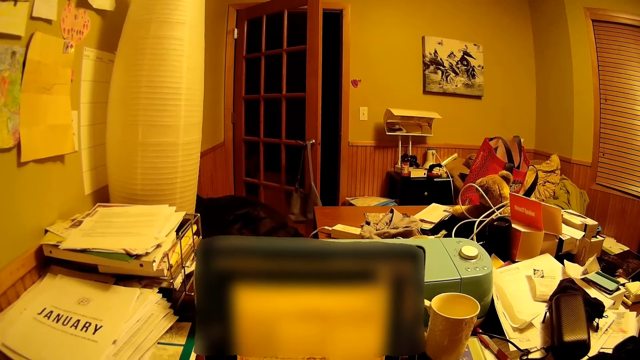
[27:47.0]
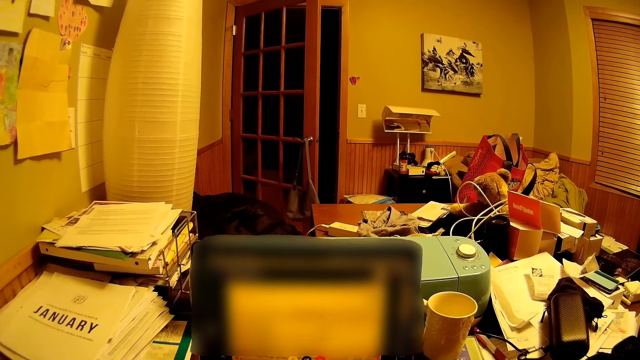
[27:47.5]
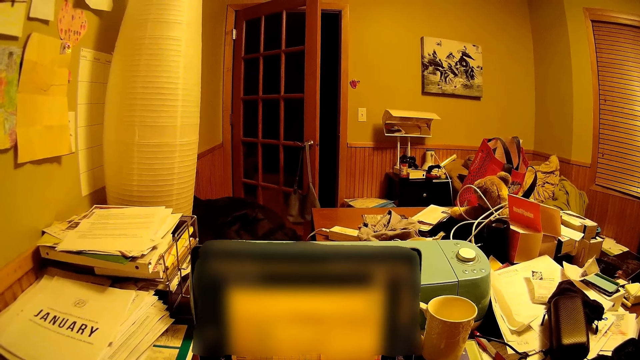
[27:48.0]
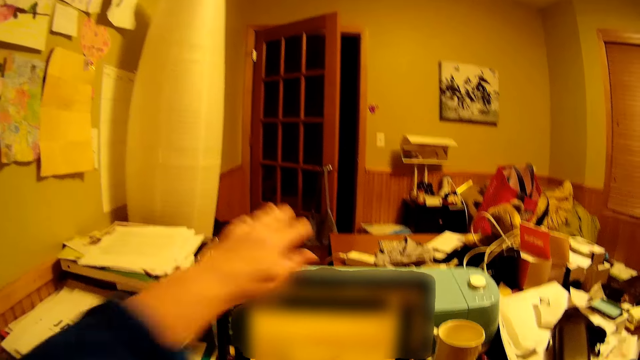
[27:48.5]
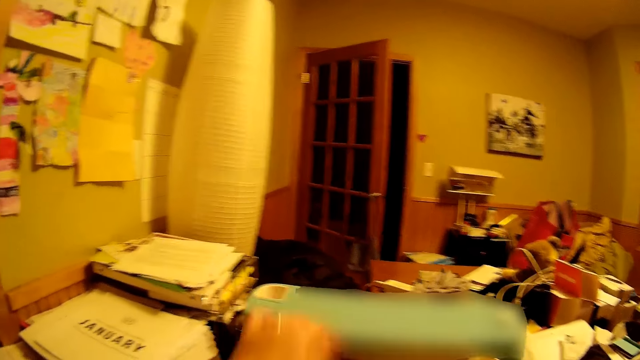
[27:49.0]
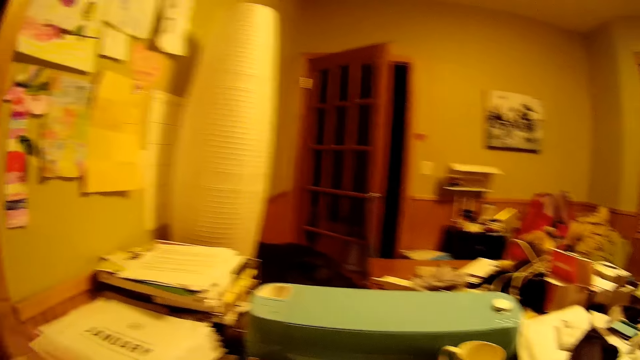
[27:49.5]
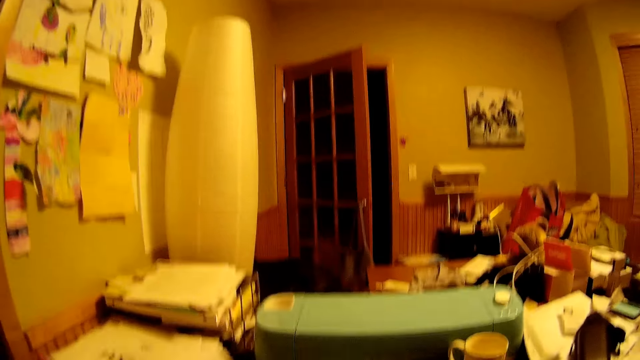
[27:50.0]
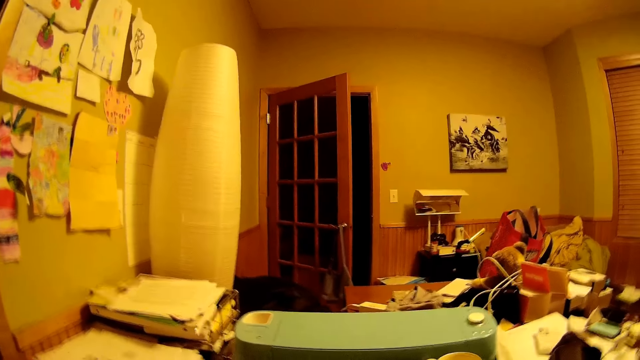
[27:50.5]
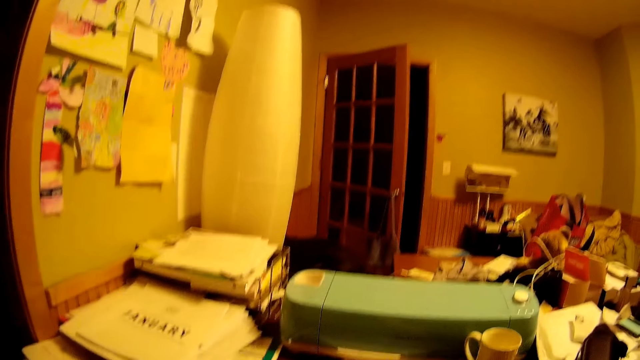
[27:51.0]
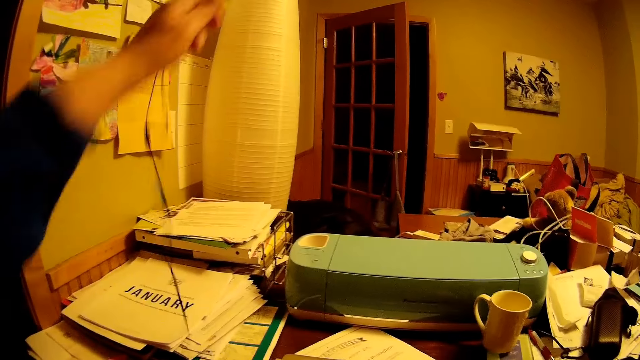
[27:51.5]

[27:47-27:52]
The camera wearer closes the laptop.

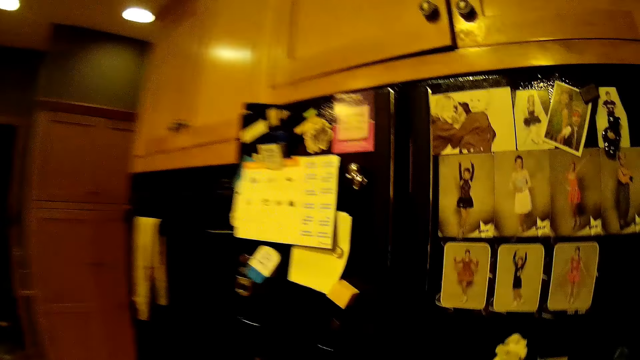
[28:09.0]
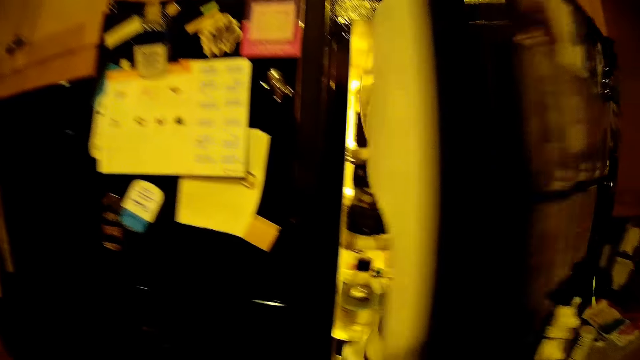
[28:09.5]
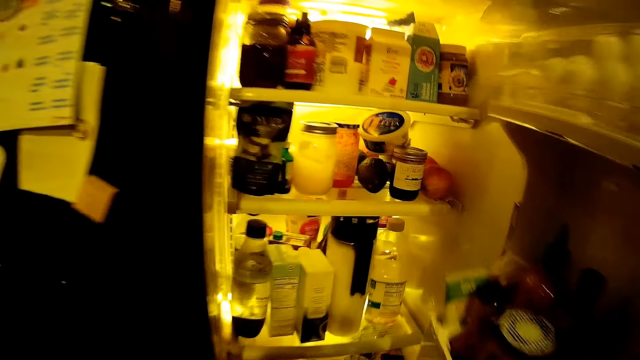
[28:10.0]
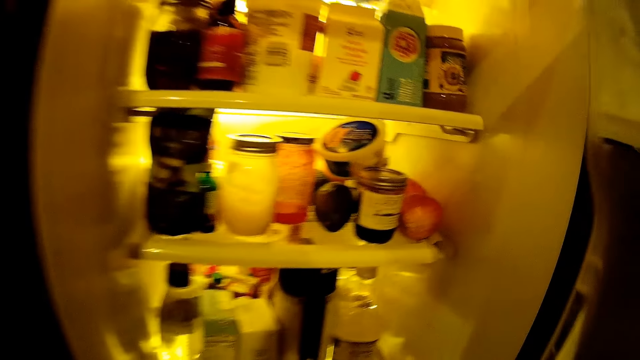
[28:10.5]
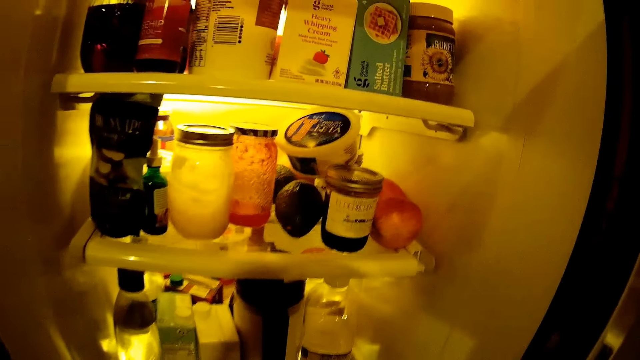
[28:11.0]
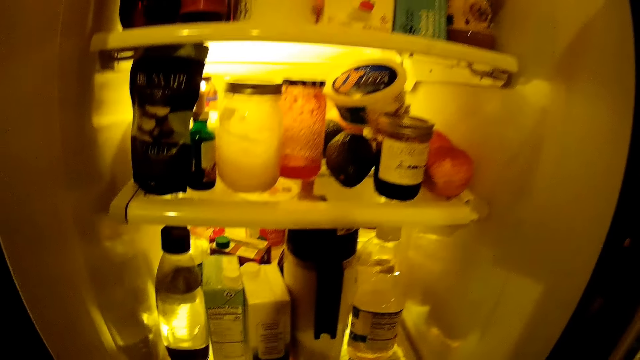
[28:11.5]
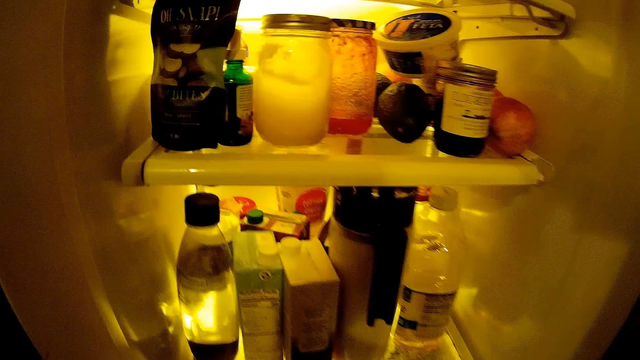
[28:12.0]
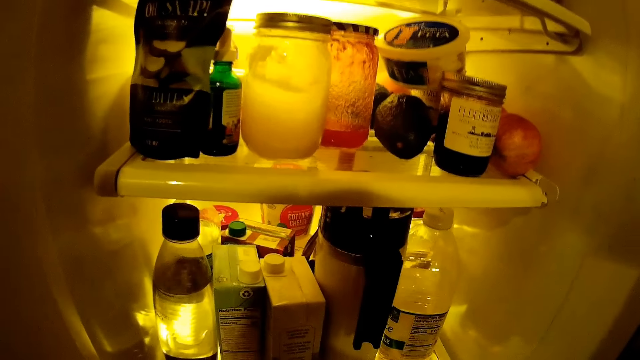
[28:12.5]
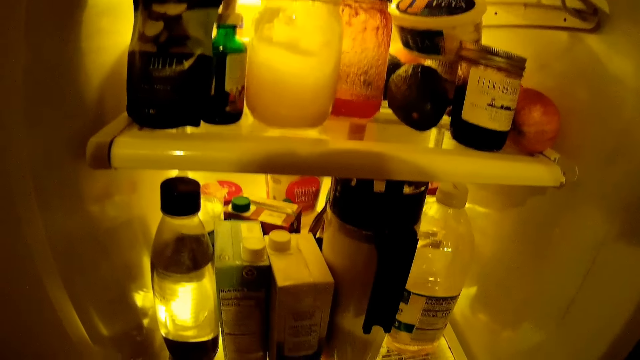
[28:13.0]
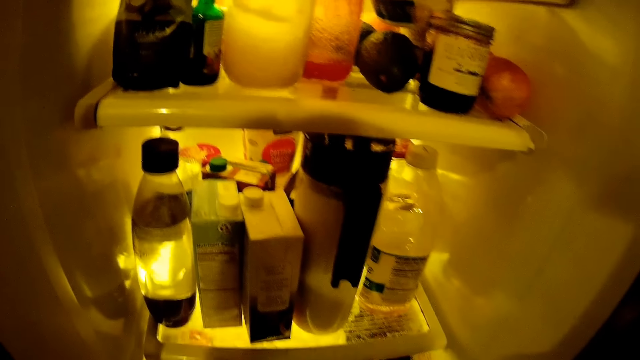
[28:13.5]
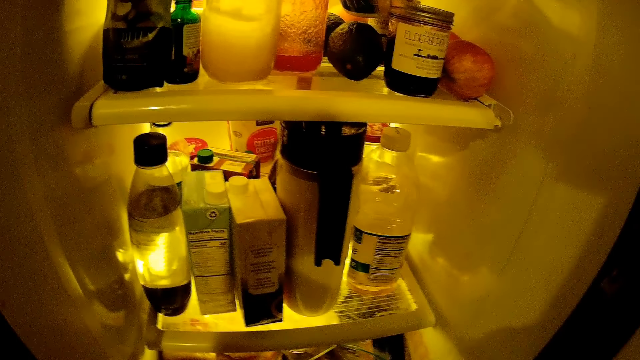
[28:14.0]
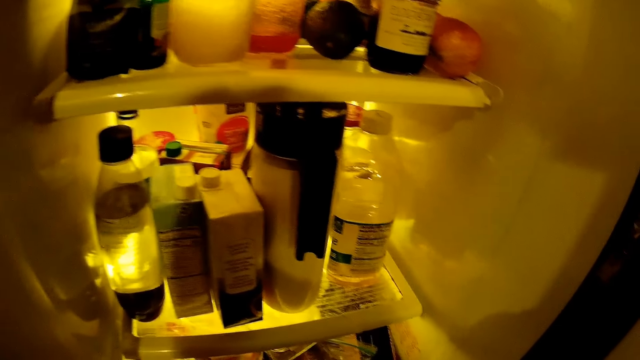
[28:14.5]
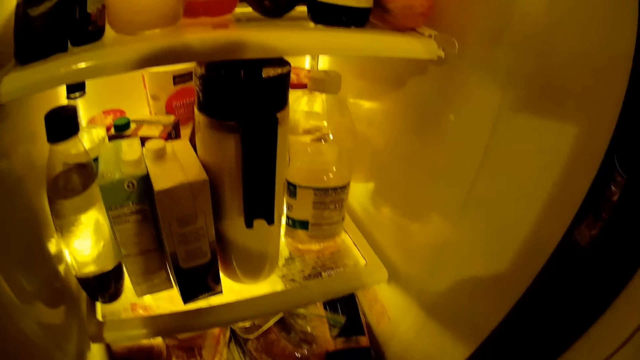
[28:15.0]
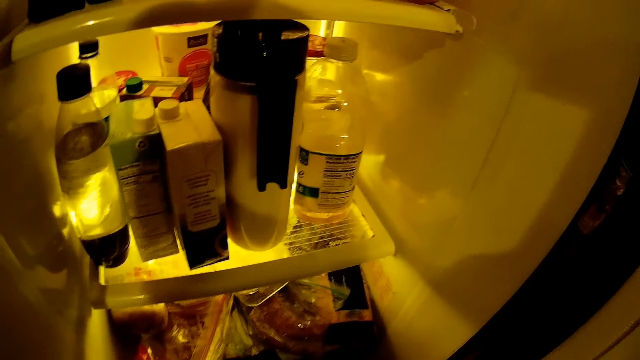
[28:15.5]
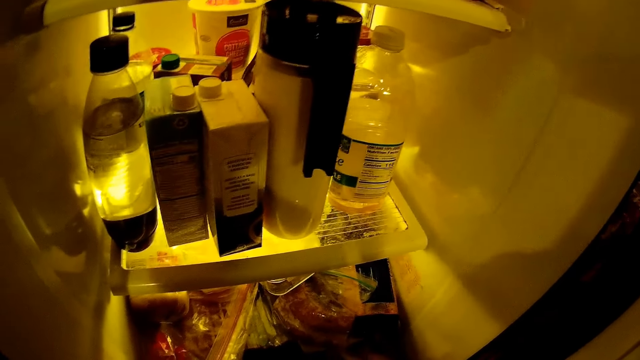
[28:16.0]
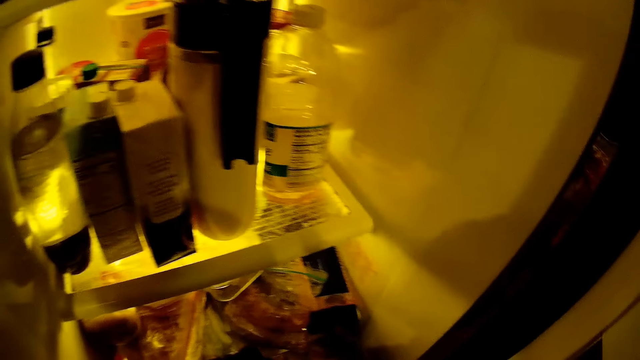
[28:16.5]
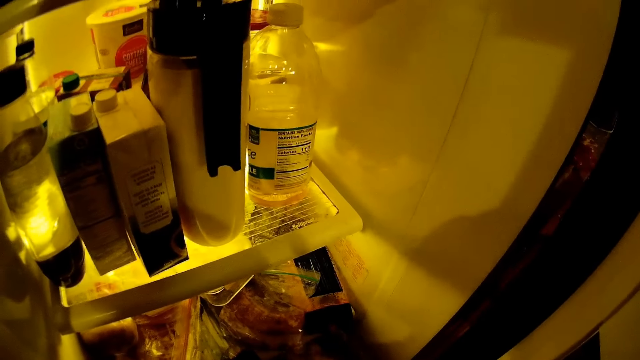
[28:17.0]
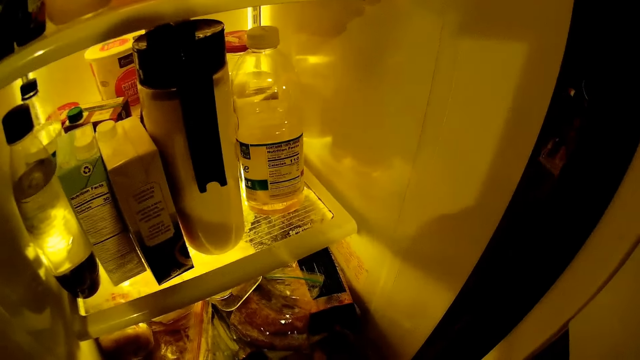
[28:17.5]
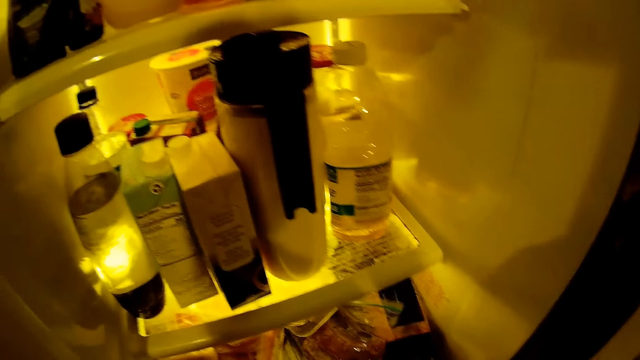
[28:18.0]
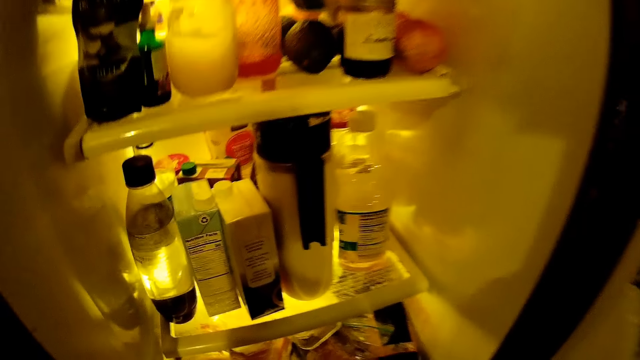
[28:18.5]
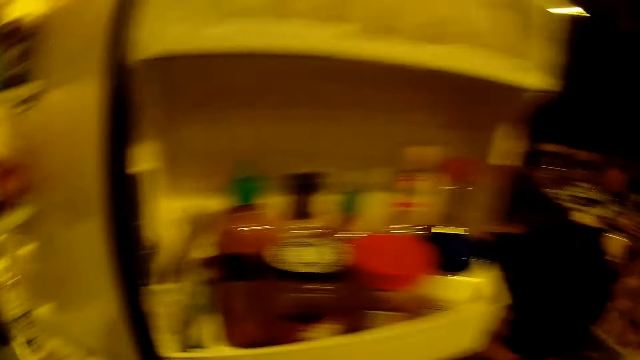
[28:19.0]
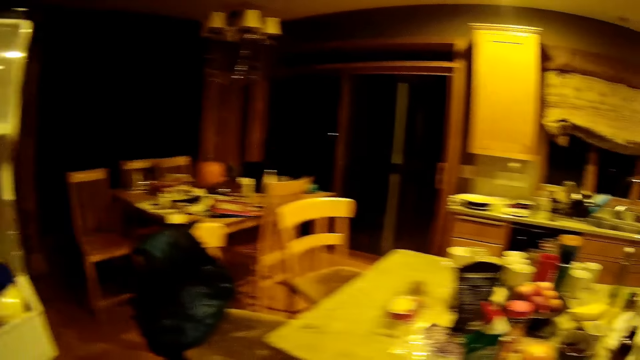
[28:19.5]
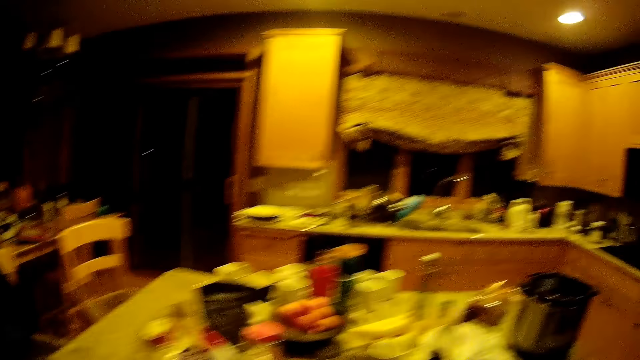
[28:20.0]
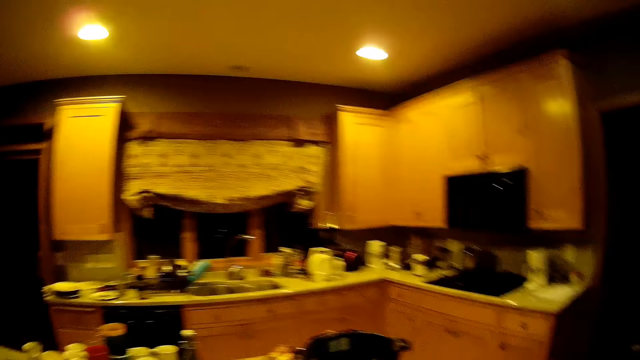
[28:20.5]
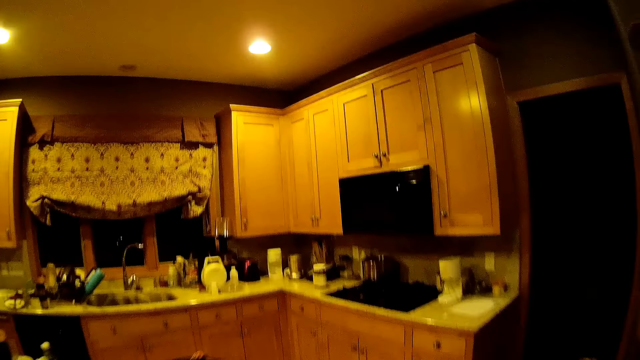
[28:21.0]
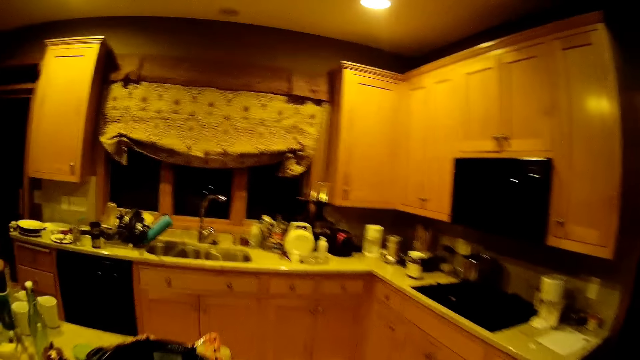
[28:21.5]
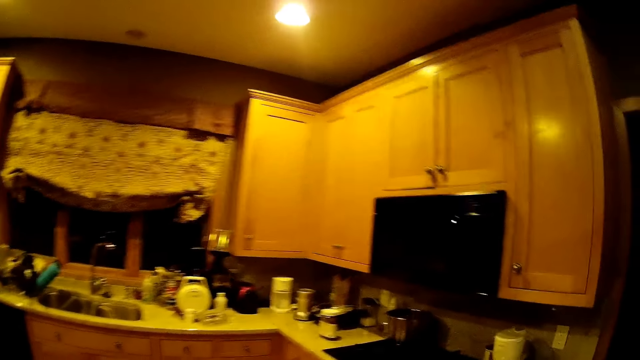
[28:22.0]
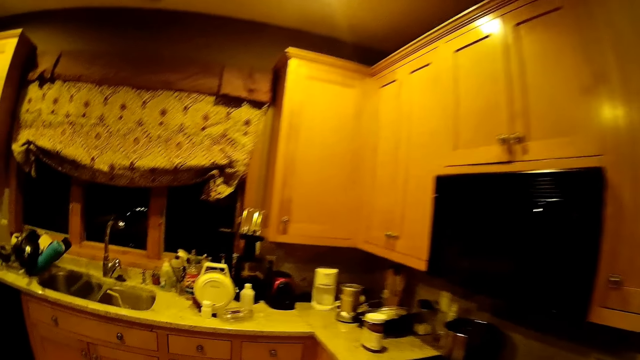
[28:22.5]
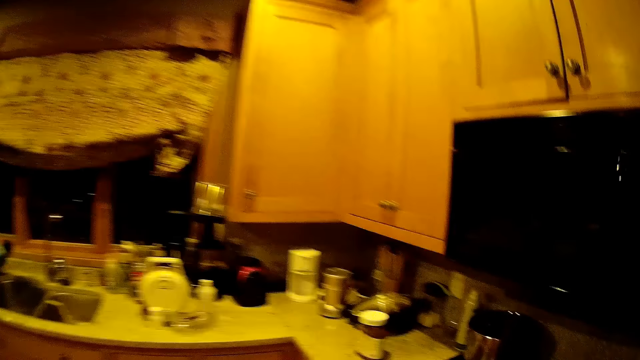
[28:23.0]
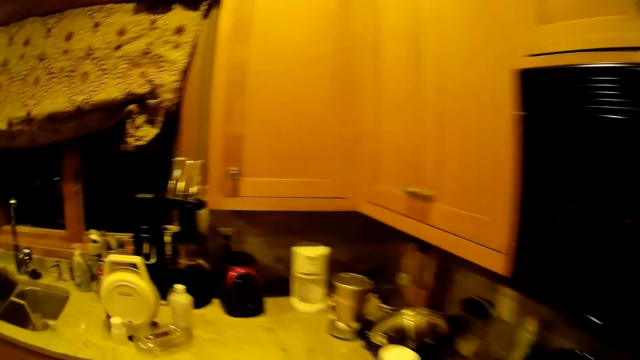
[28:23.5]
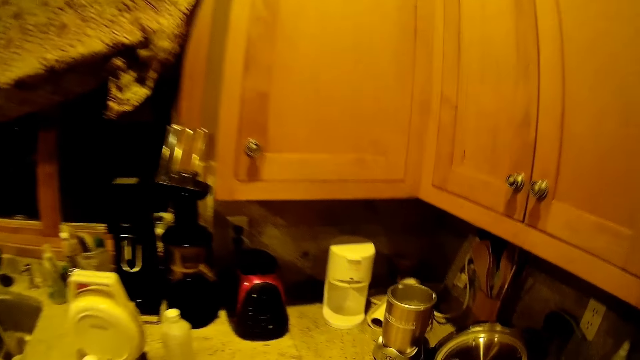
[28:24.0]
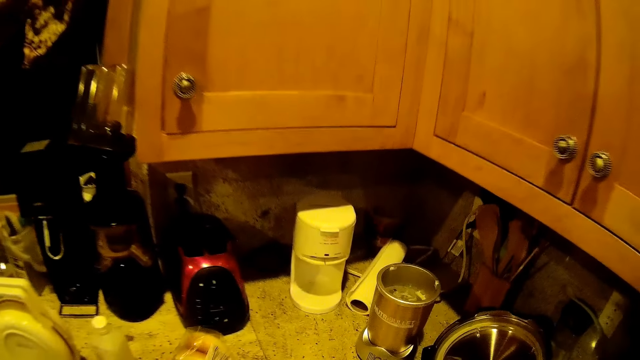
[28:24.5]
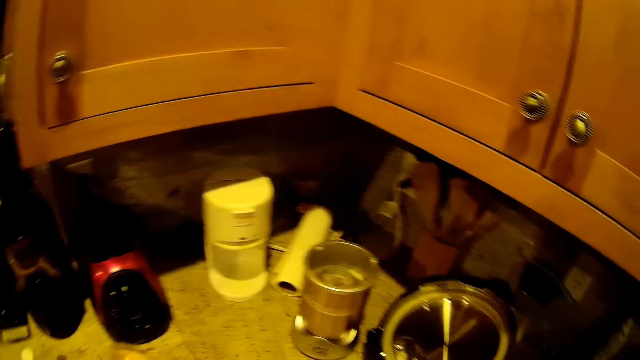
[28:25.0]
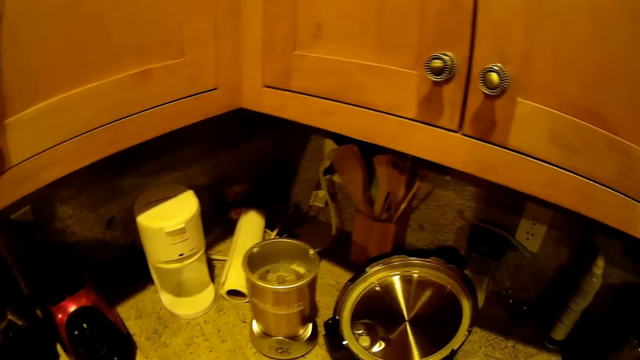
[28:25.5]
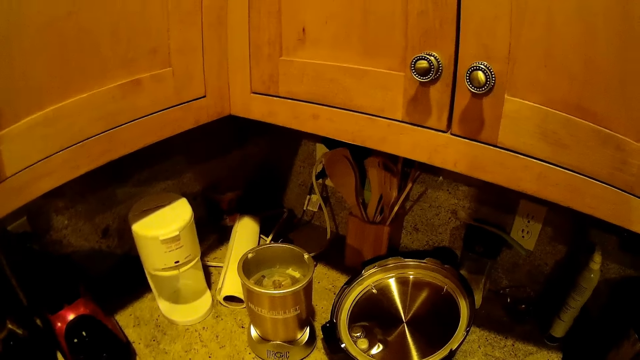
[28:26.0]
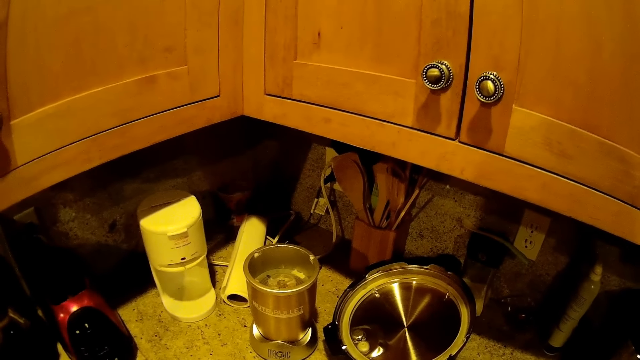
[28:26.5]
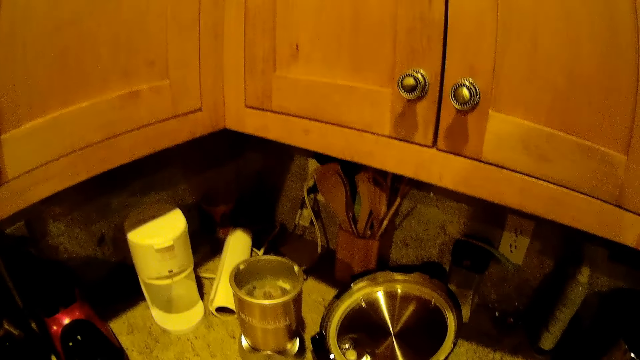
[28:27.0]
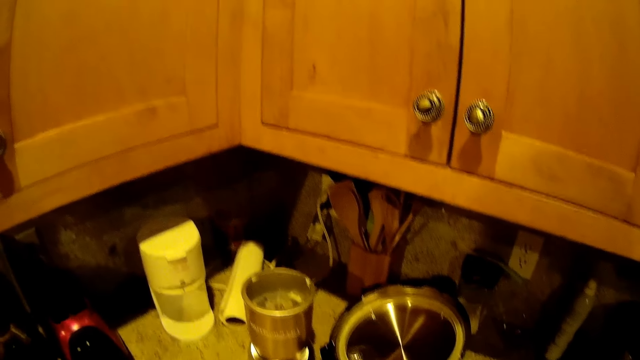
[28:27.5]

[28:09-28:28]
The camera wearer opens the fridge. They look into the fridge. They close the fridge. They walk in the room. They put the cake on the table. They stand at a point.
